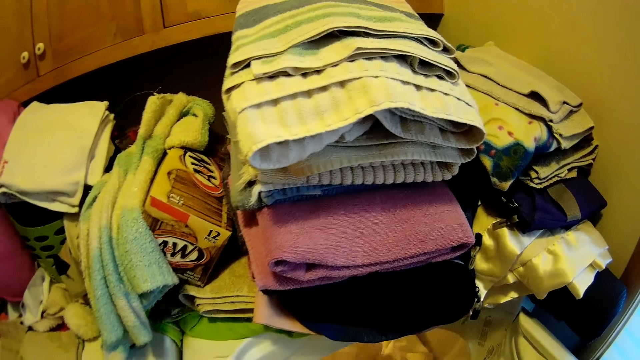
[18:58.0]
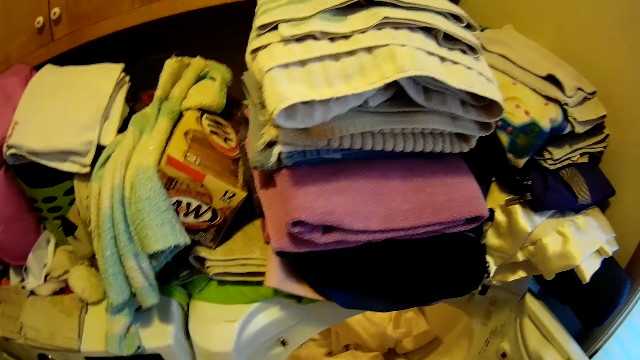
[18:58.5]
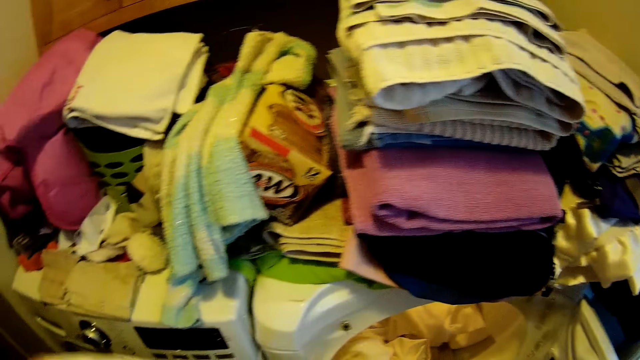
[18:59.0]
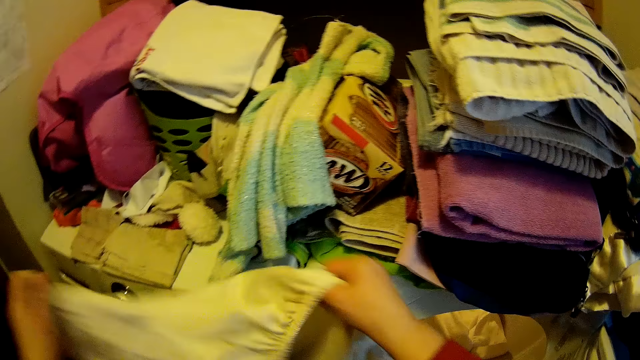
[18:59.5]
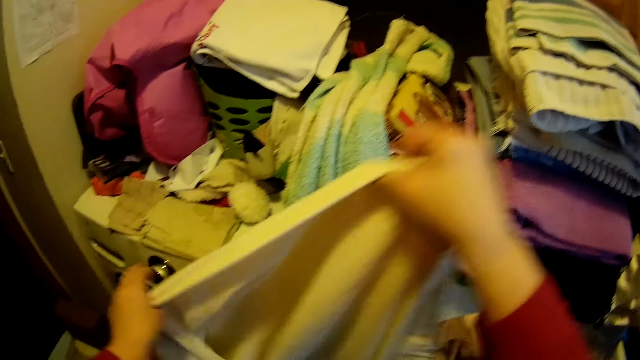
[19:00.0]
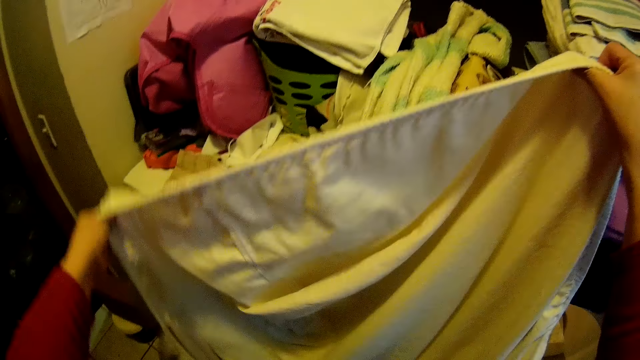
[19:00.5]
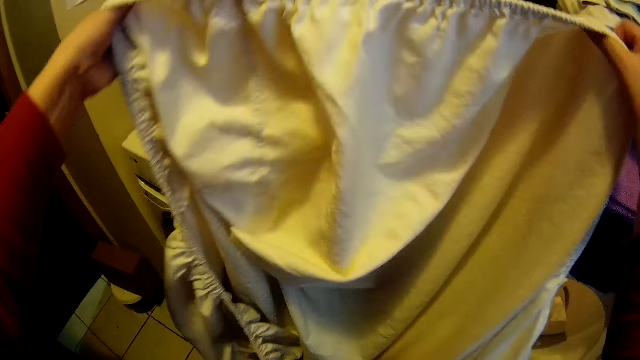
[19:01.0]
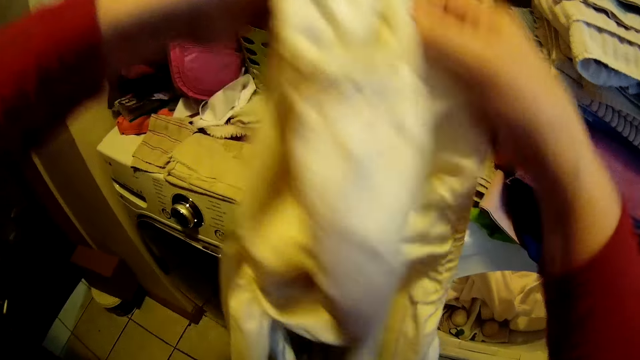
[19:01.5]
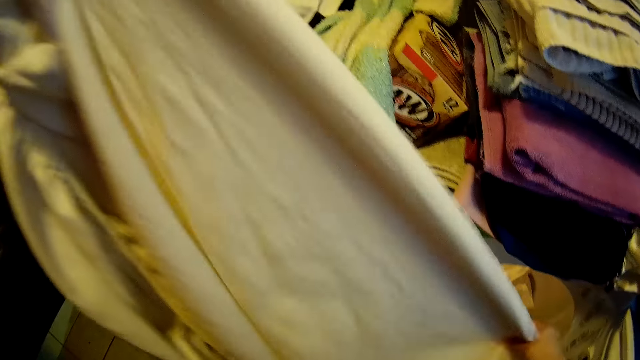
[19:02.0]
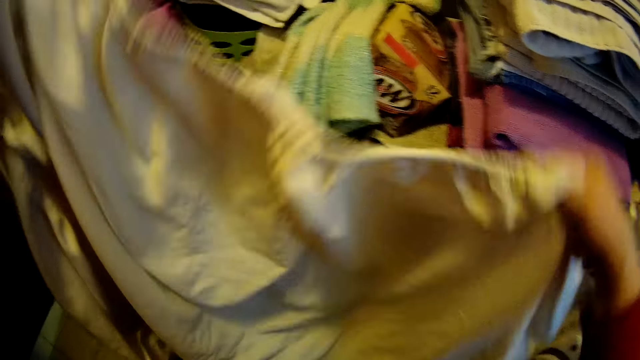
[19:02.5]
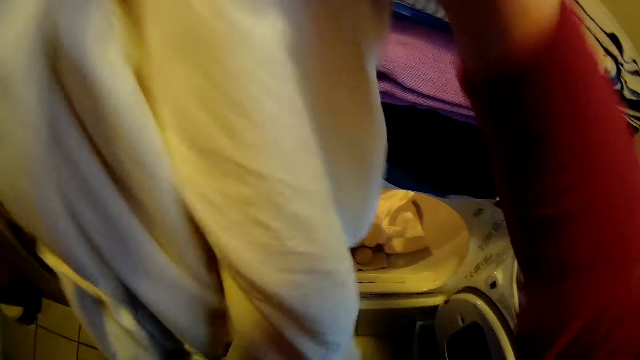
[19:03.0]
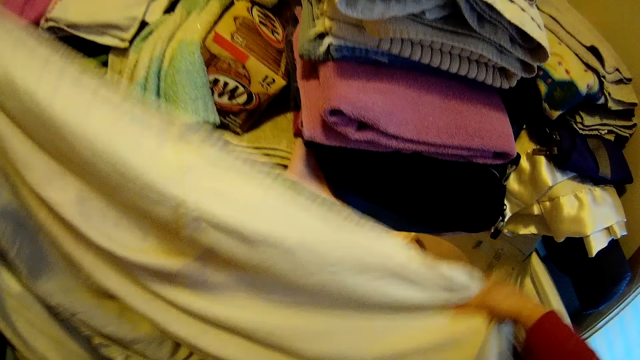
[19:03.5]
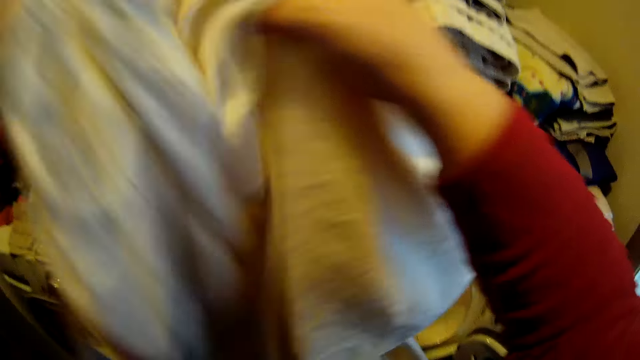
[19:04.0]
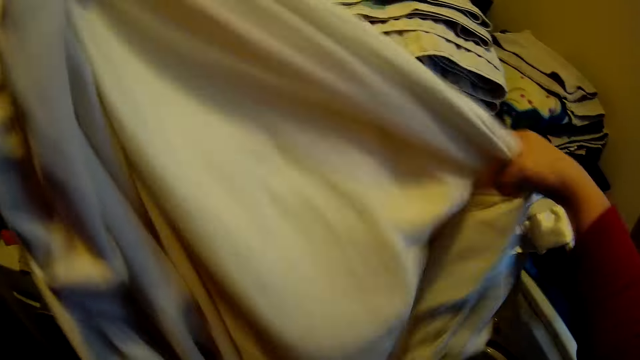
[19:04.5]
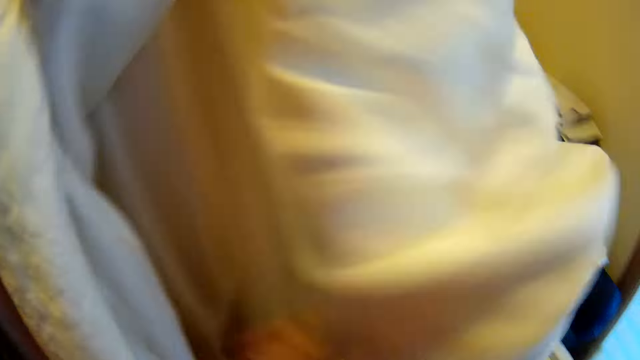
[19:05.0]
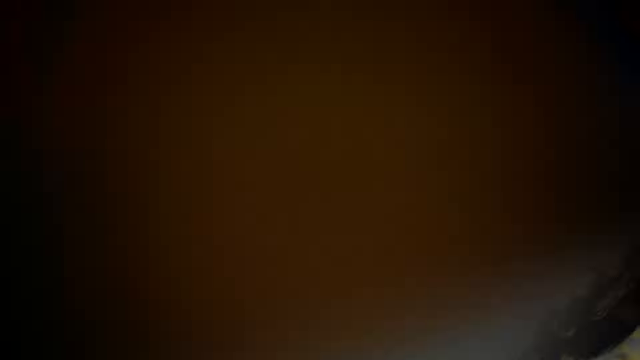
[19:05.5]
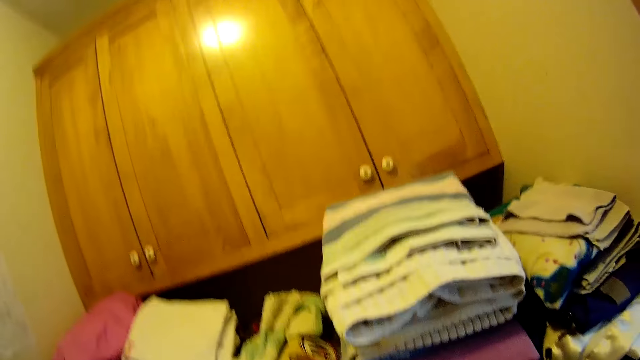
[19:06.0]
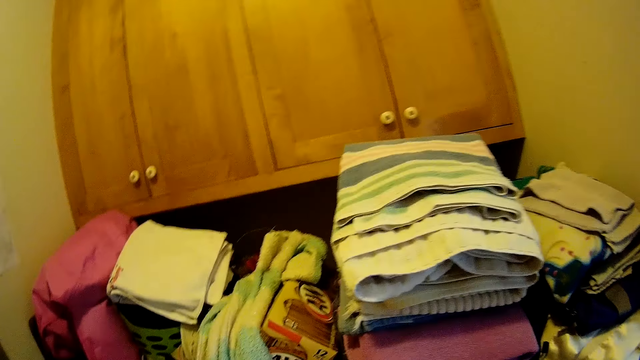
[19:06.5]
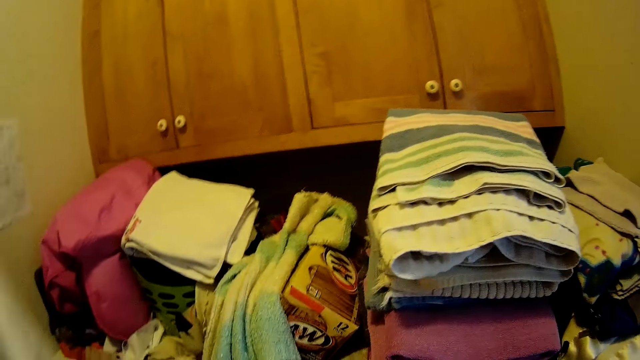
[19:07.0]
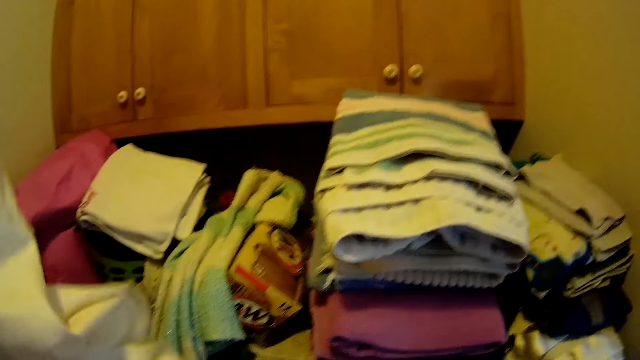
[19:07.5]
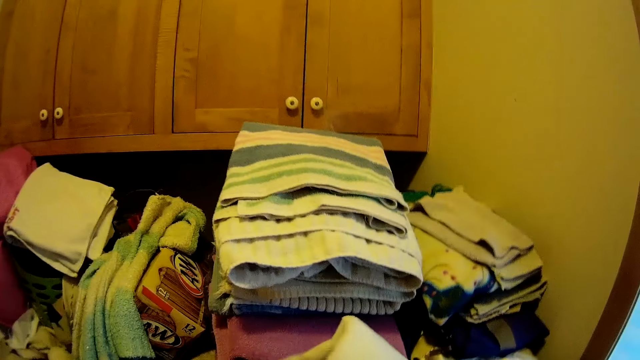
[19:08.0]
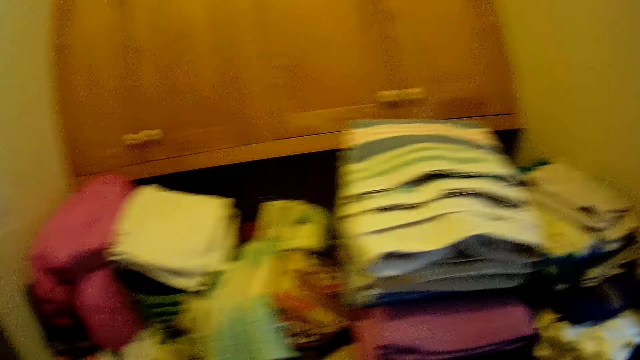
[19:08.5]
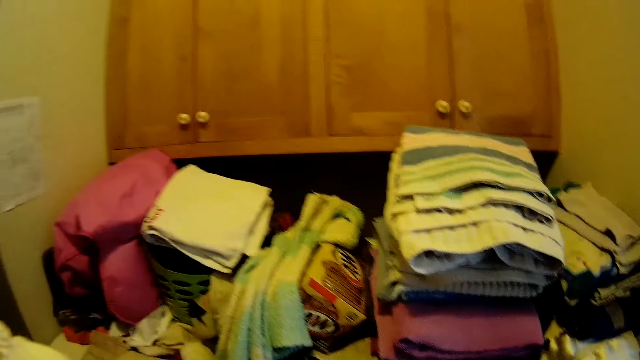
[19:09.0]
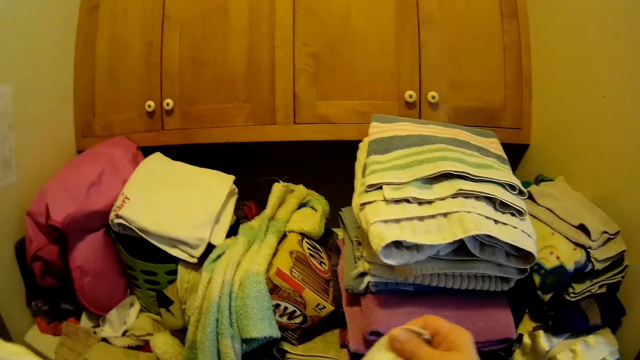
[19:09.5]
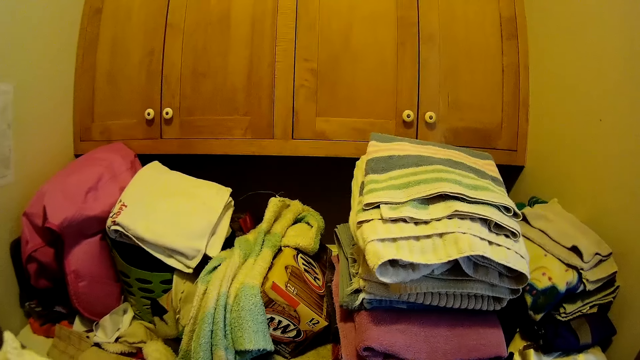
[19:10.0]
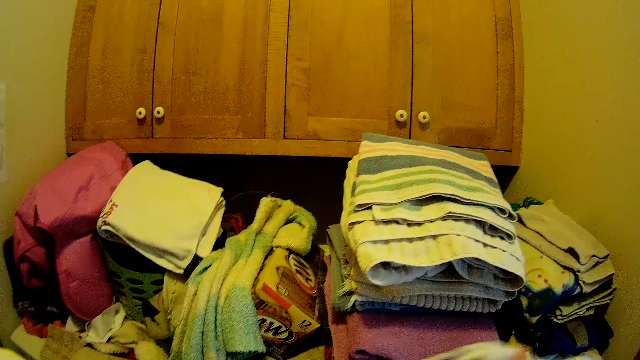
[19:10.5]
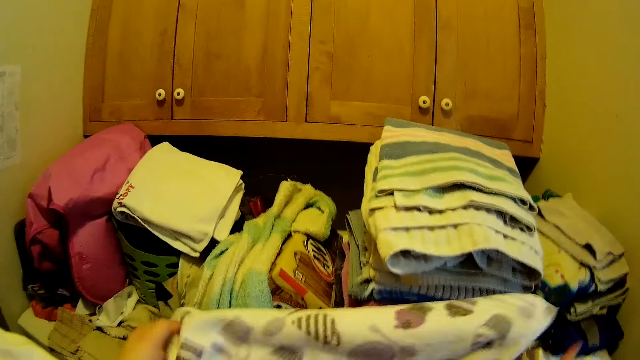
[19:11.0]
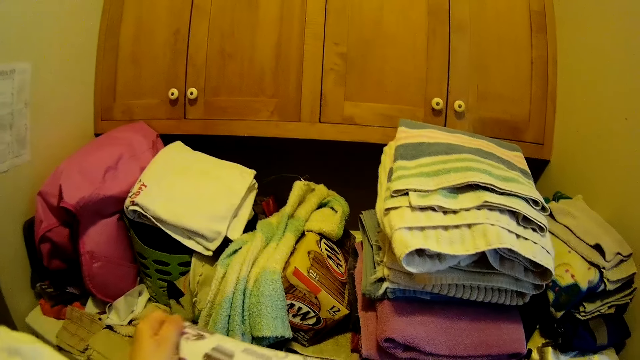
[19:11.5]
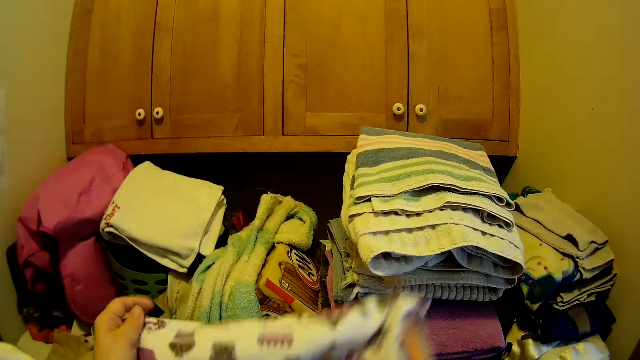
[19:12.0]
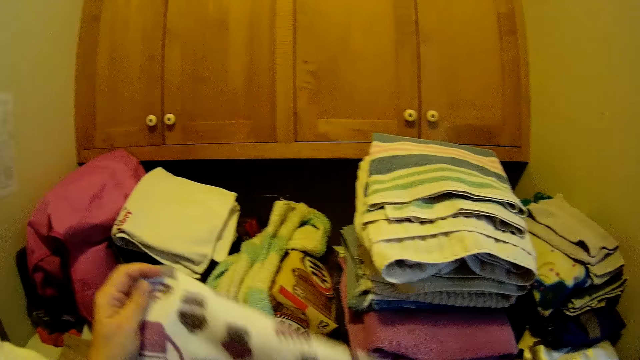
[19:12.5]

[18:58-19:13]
The camera wearer holds a fitted sheet. They fold a cloth. They fold the fitted sheet. They fold a hand towel.

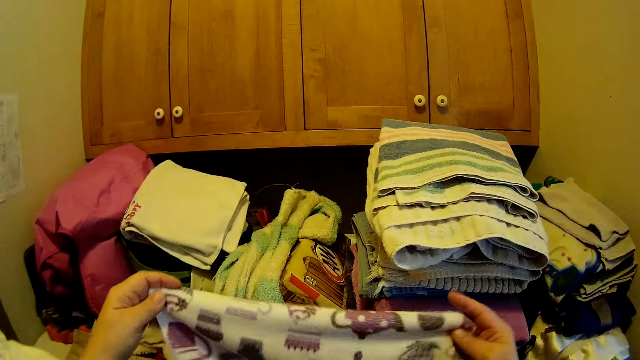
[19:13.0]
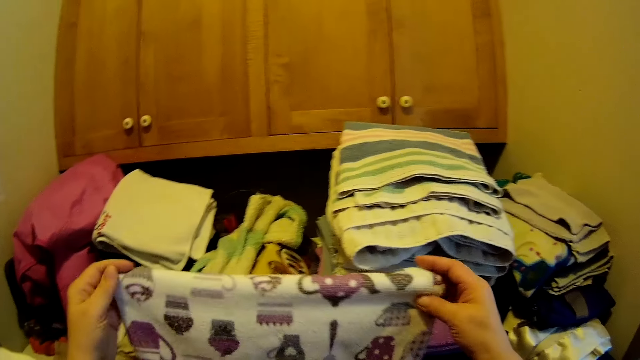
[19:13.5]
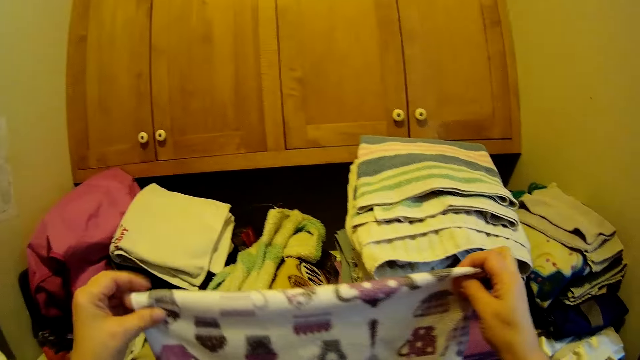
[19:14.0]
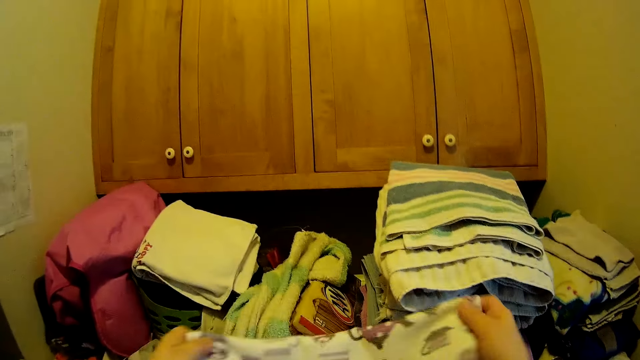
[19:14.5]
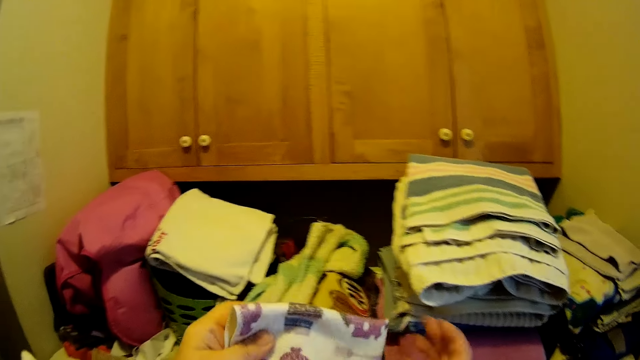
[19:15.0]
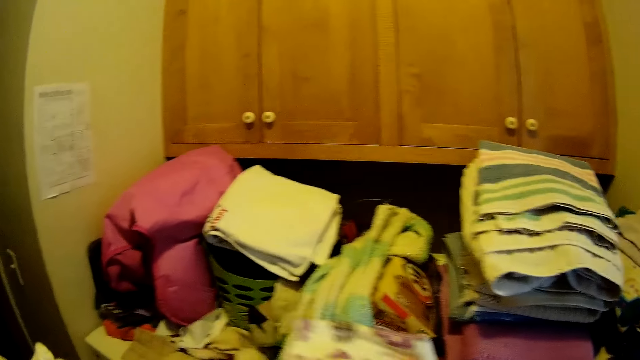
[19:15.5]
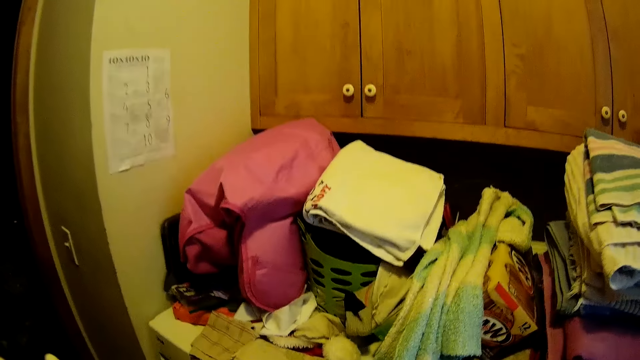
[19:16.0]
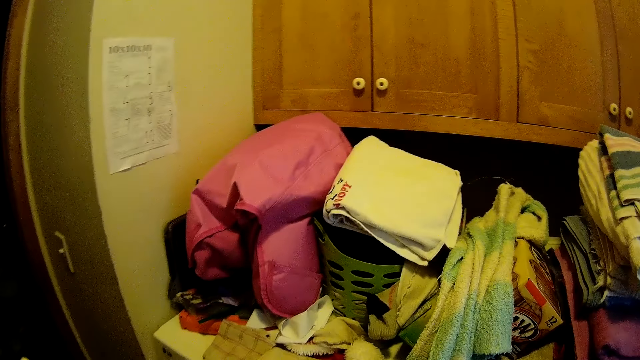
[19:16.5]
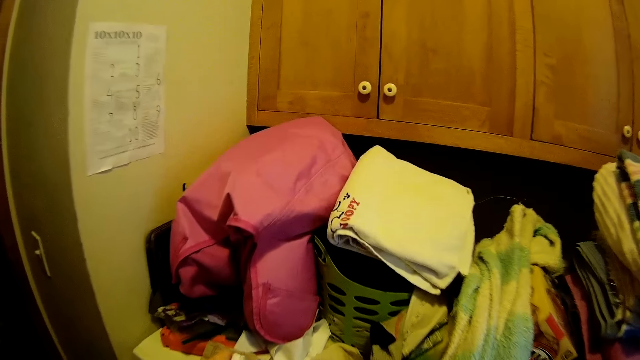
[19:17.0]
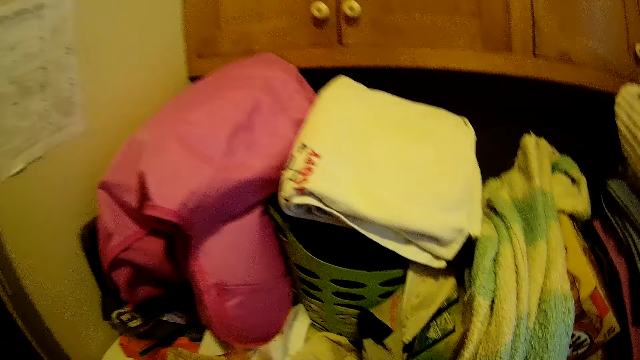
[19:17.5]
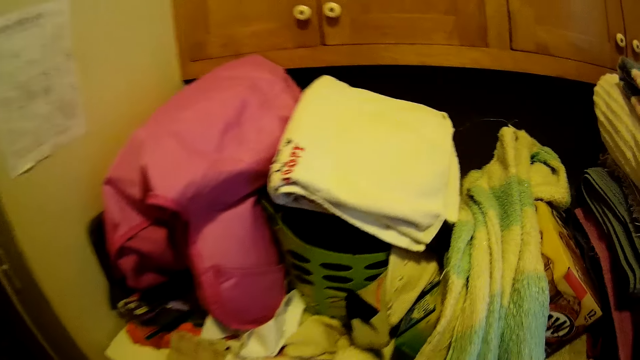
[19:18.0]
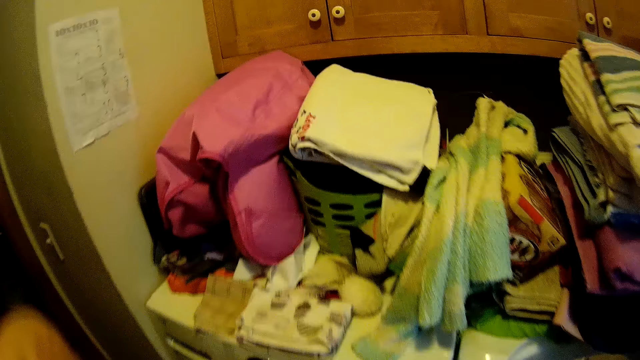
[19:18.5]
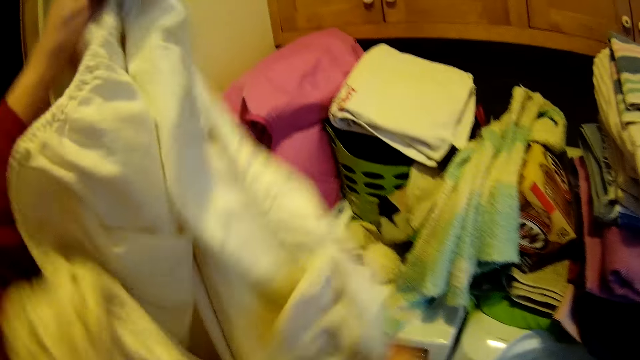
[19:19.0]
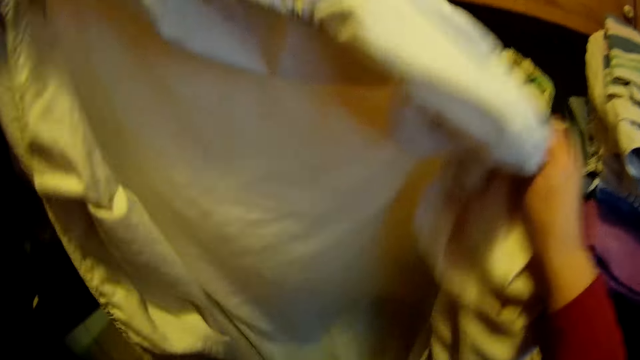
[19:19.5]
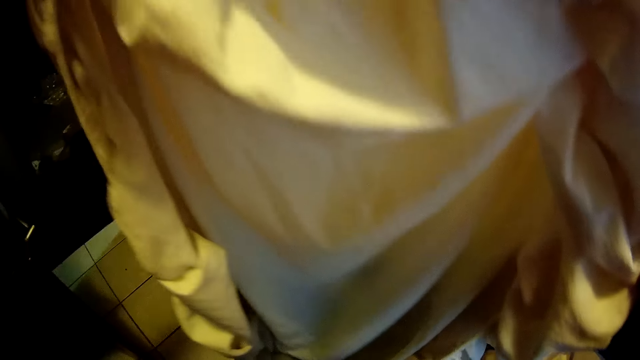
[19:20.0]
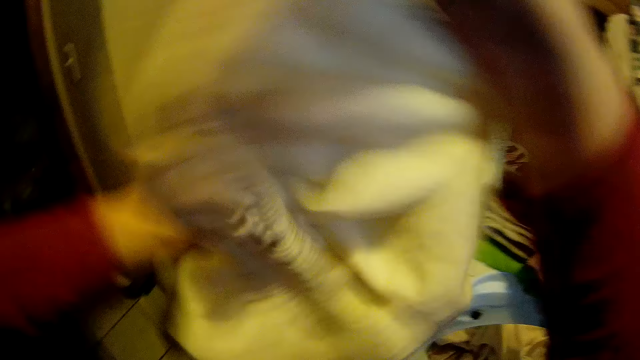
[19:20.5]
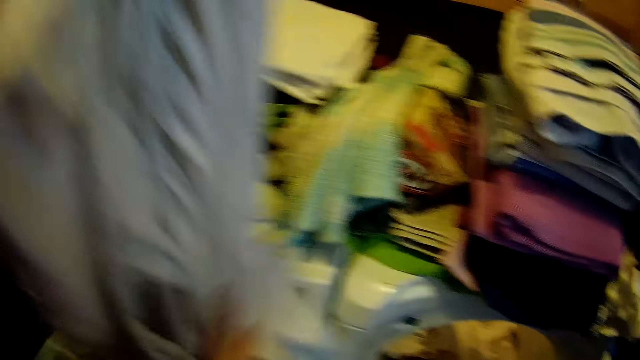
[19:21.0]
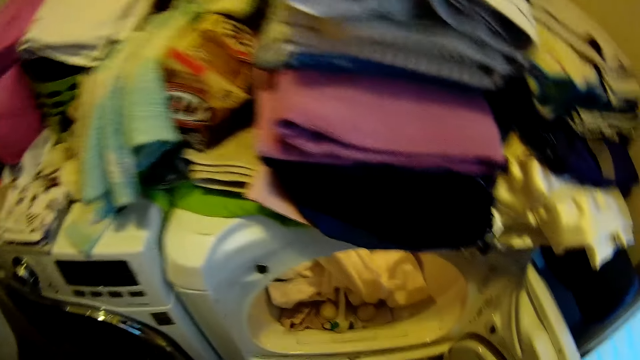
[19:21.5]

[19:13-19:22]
The camera wearer puts a cloth on the table. They fold a cloth. They hold a fitted sheet.
